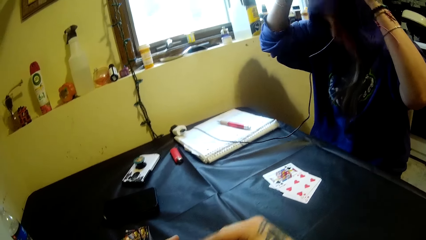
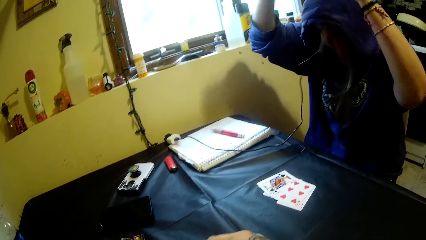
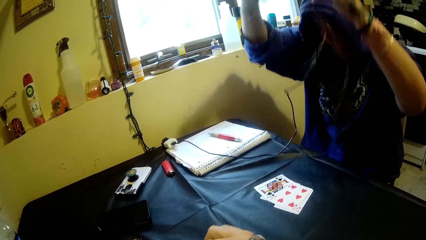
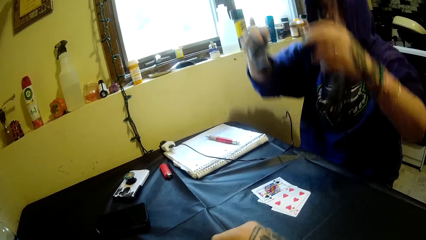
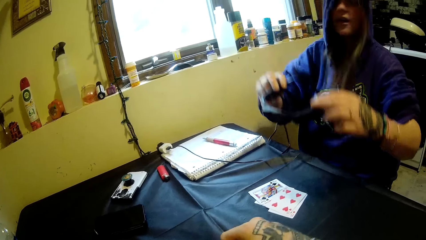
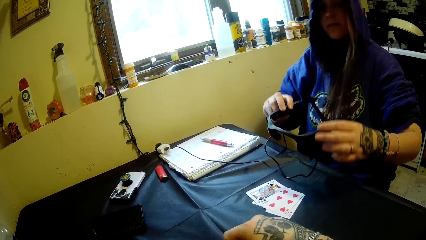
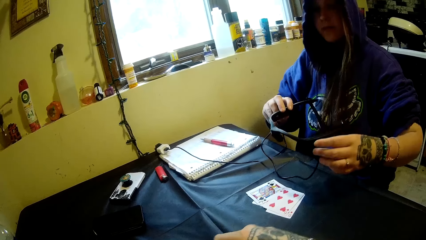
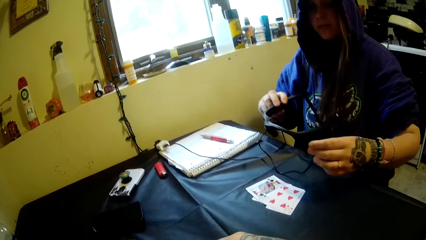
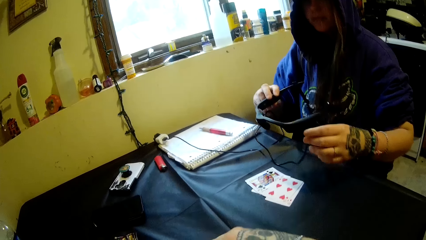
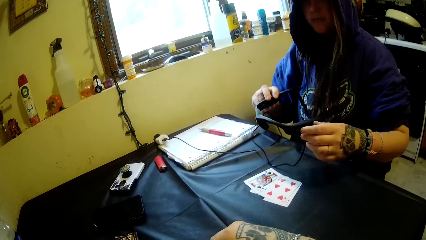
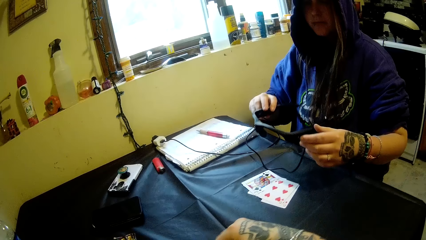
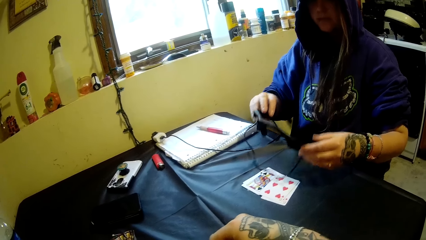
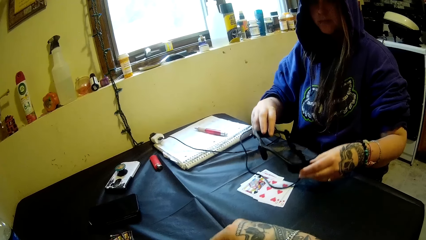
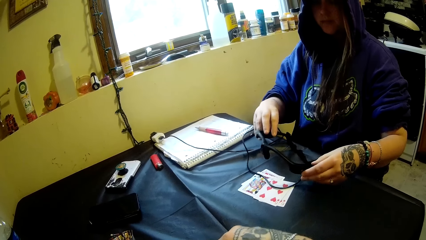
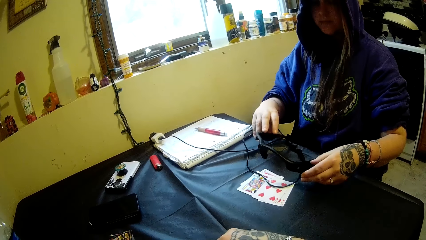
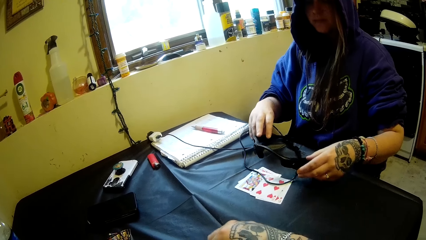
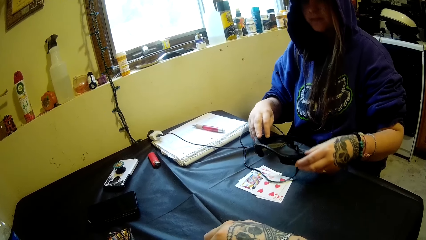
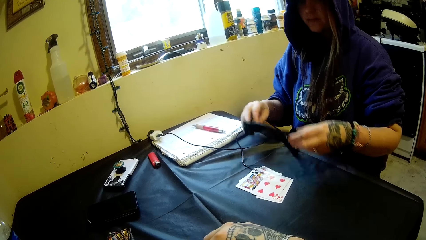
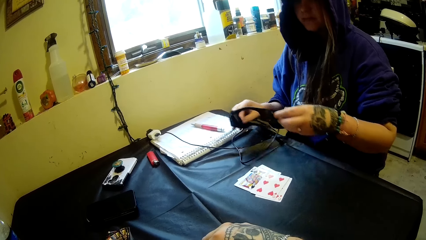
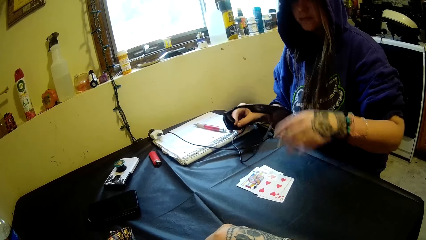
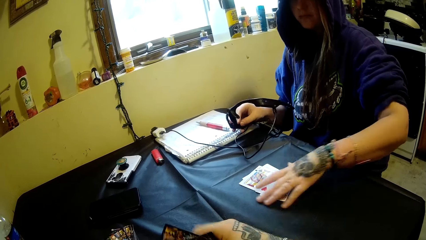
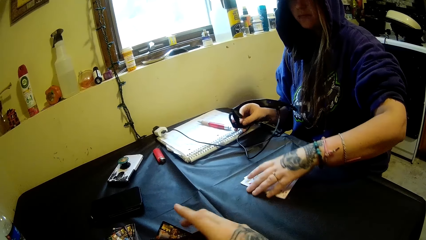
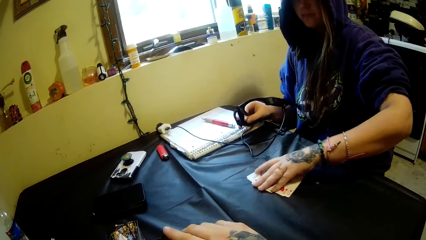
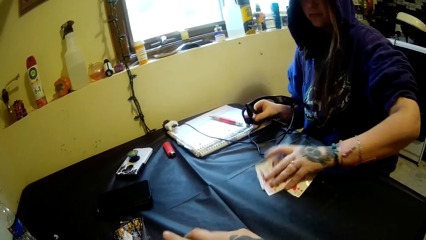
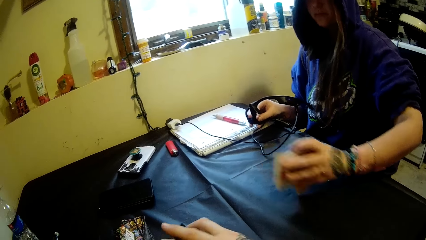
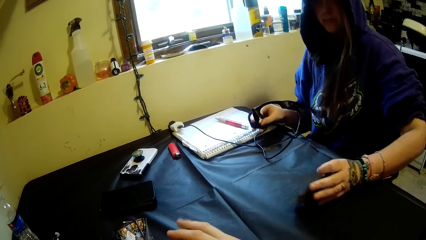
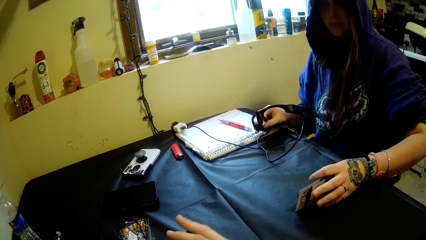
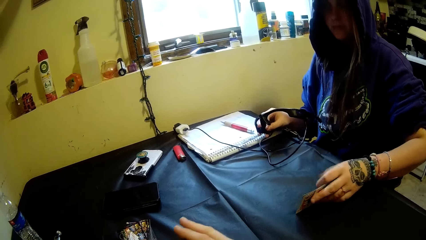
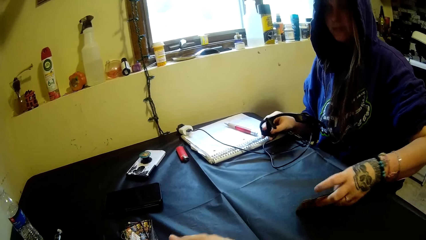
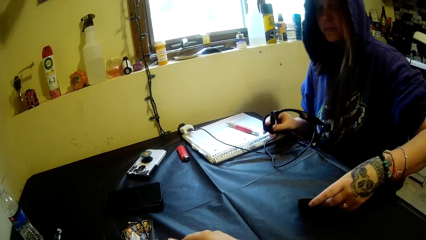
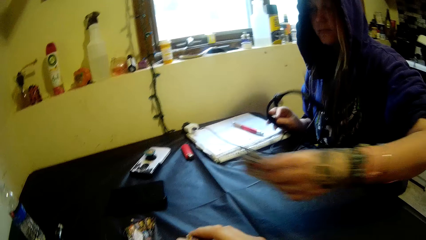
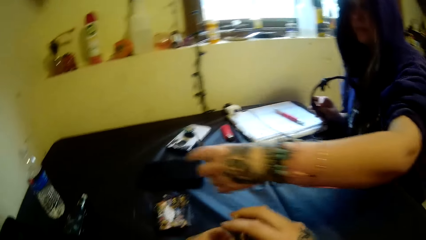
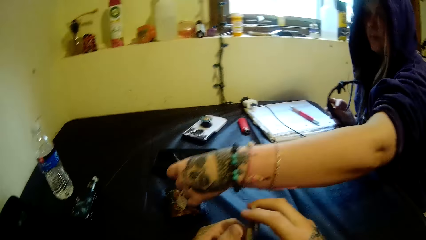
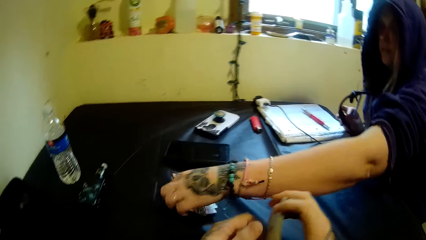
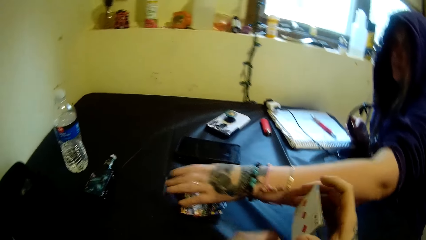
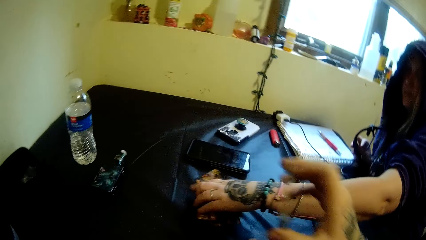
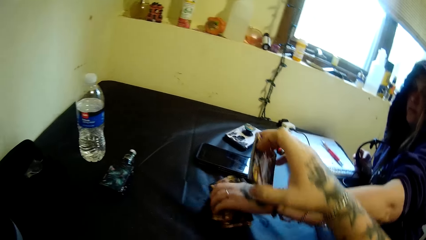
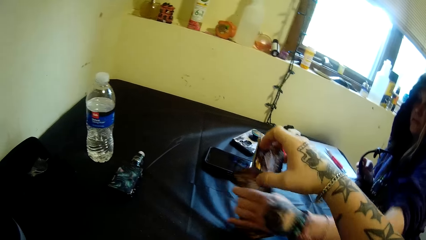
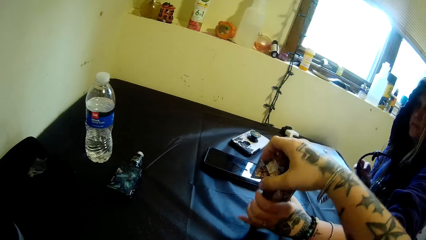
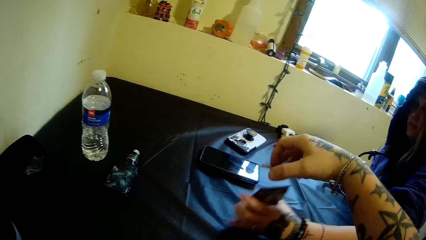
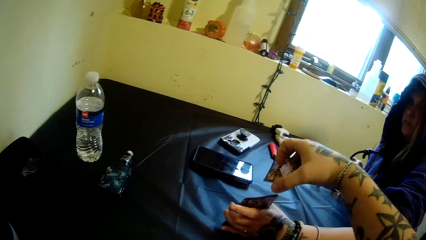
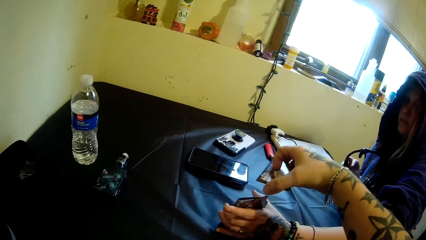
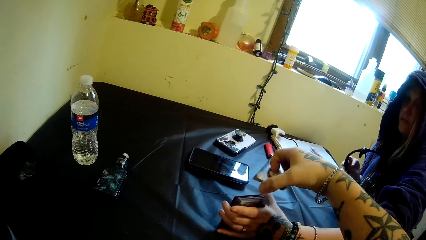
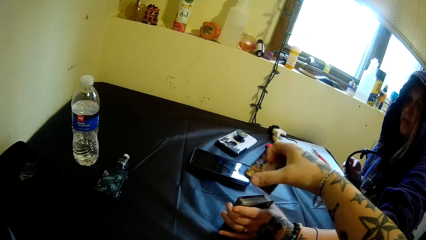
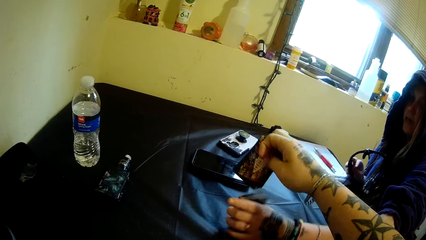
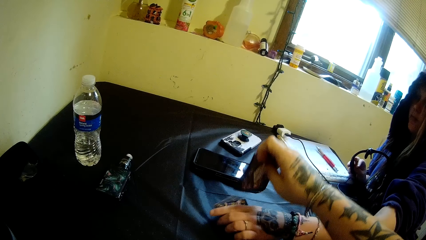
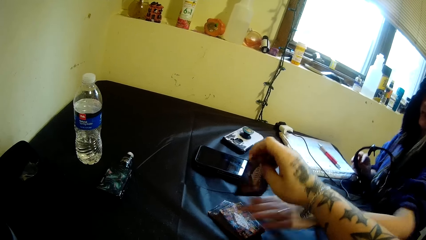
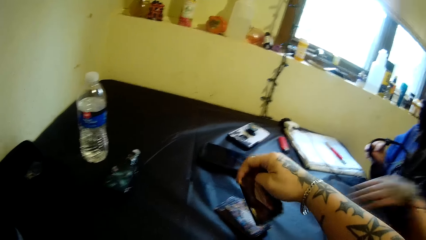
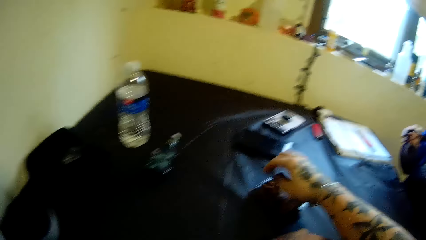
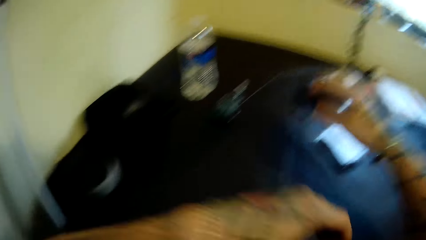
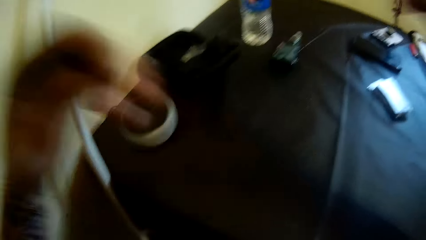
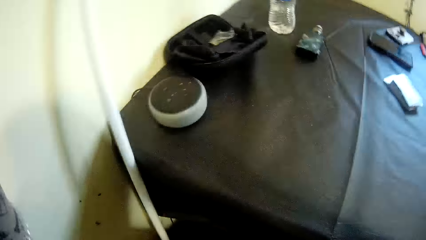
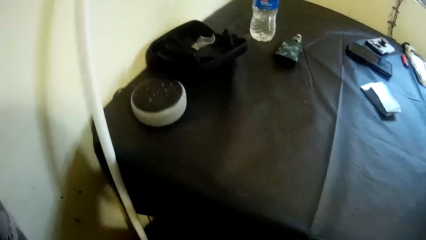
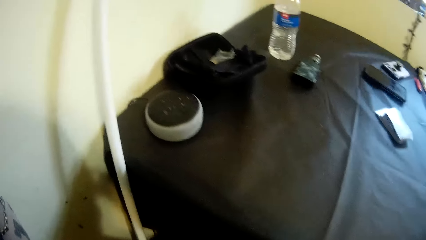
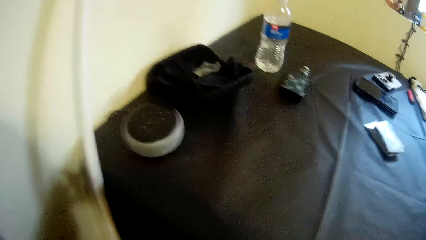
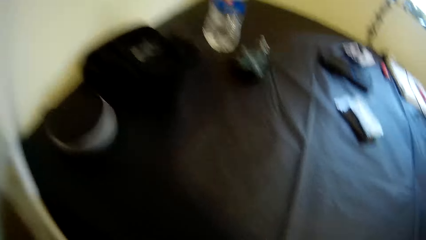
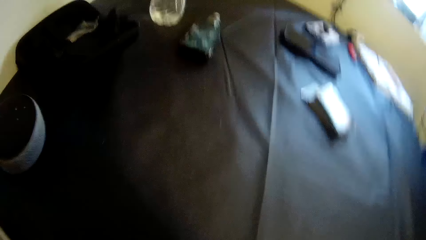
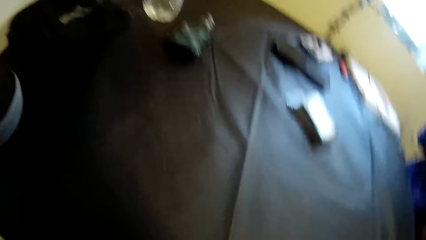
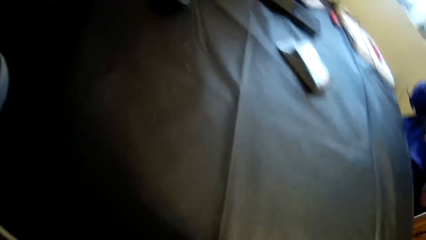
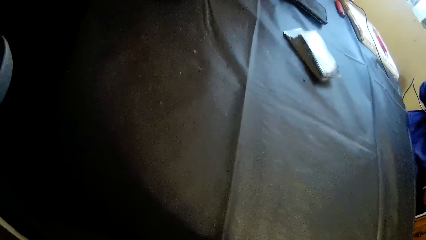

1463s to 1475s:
The camera wearer holds playing cards. A woman places the camera or headphones on the table with her hands. She lifts the headphones. She moves the camera in her right hand. She picks playing cards. She moves the cards on the table with her left hand. The camera wearer holds the playing cards. The woman drops playing cards on the table. She joins the card in her left hand with the stack of cards on the table. She picks playing cards from the table. She drops playing cards on the table. The camera wearer holds the playing cards. He joins the card in his right hand with the stack of cards on the table. He stares at the table.
